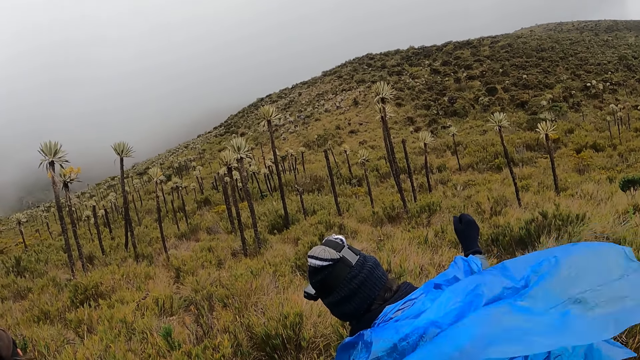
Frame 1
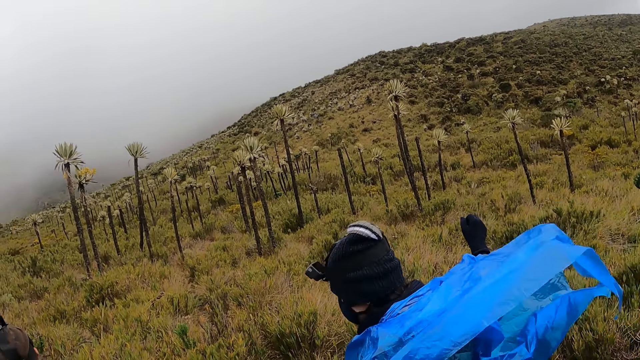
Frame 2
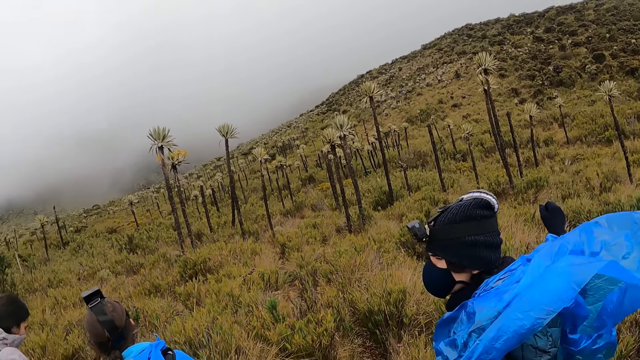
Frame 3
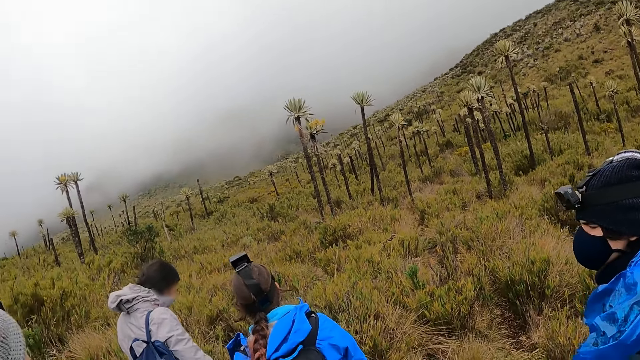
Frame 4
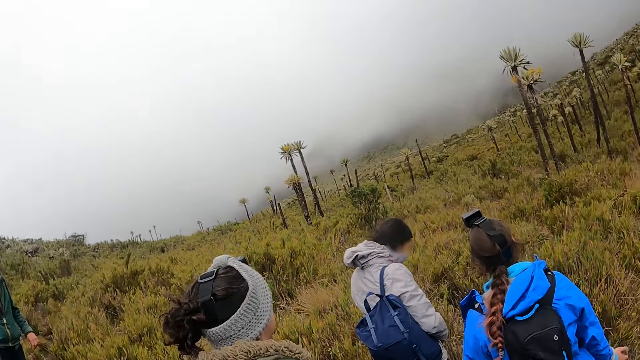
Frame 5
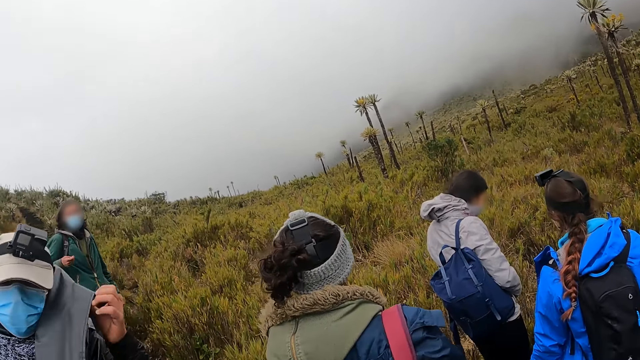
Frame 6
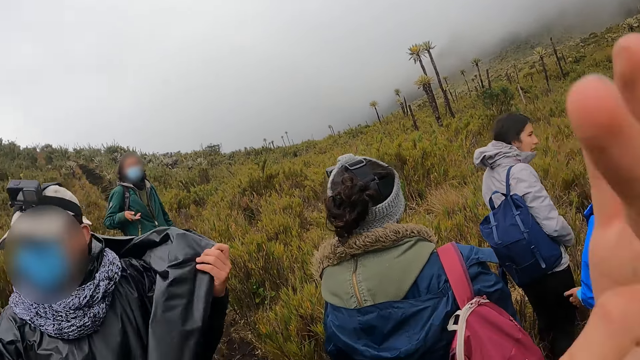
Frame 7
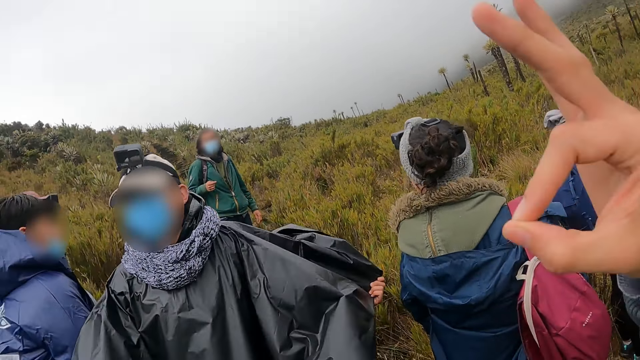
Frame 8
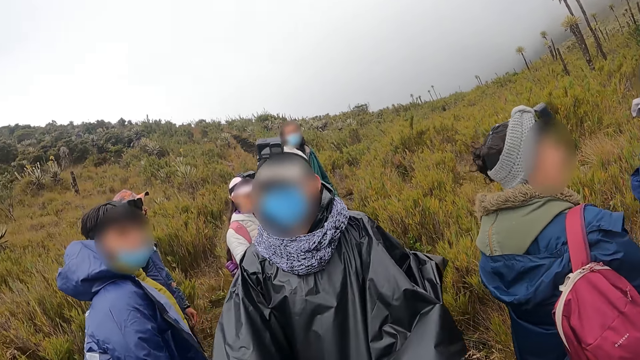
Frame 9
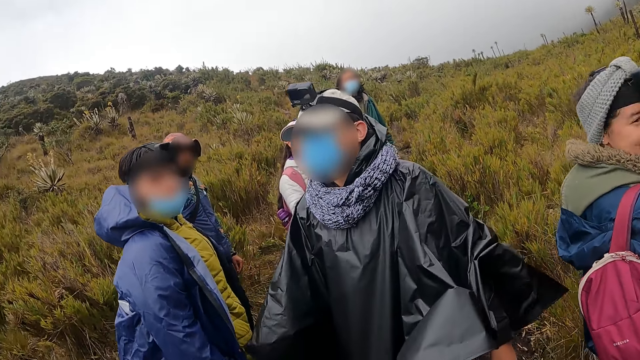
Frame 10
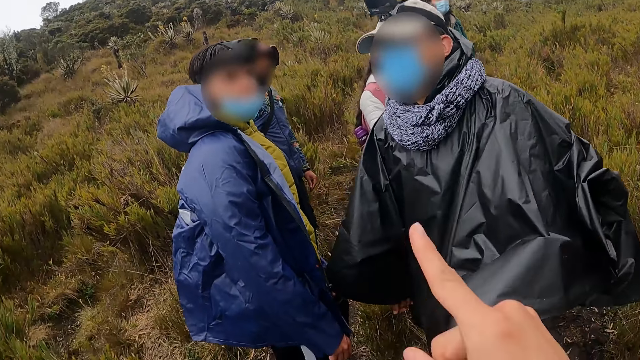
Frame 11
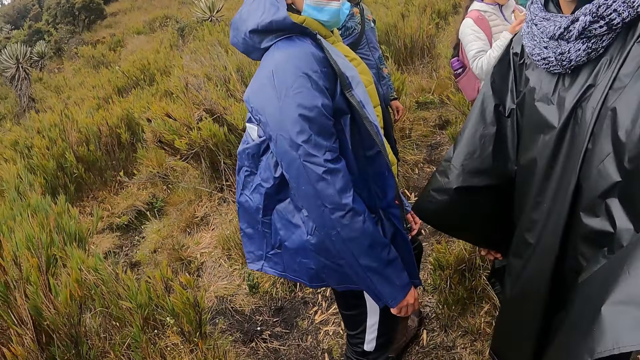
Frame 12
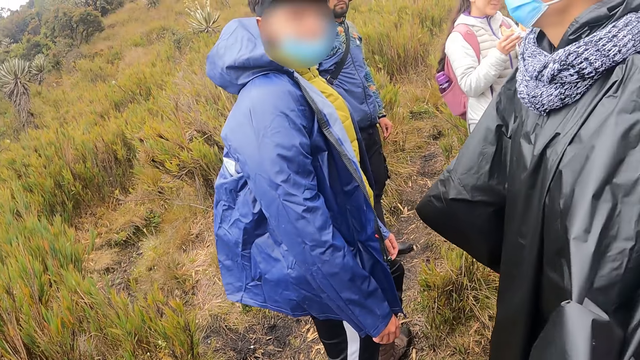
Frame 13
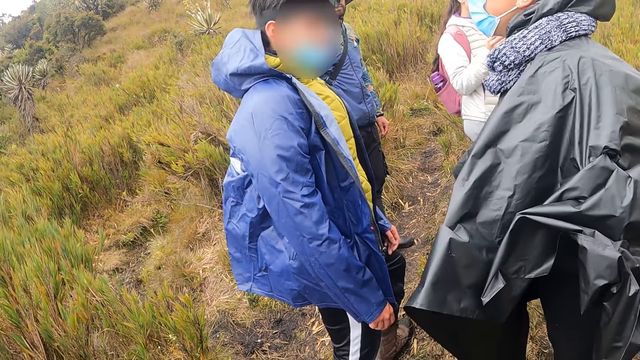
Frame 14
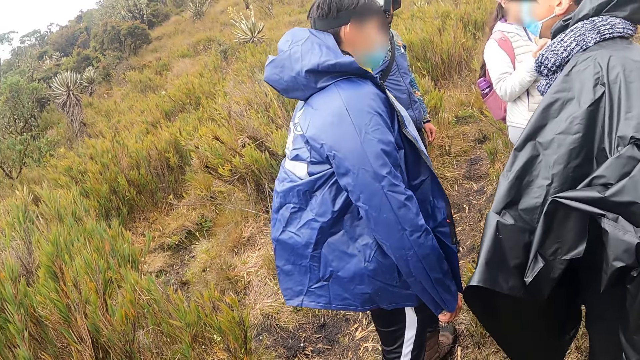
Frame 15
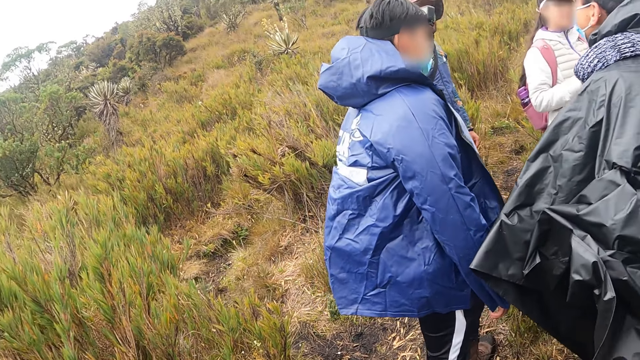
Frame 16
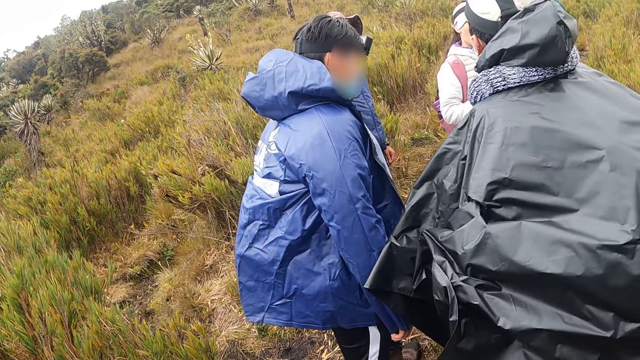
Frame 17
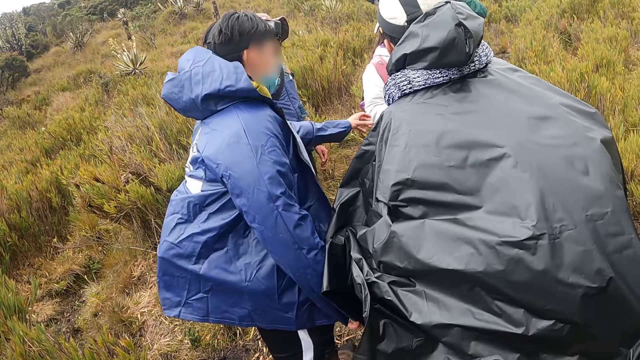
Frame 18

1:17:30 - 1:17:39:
The camera wearer looks around the hill. A man spins a bag compression strap with his right hand. Another man adjusts his raincoat with his left hand. The camera wearer gestures with his right hand. He lifts his hand. He looks around the hill.

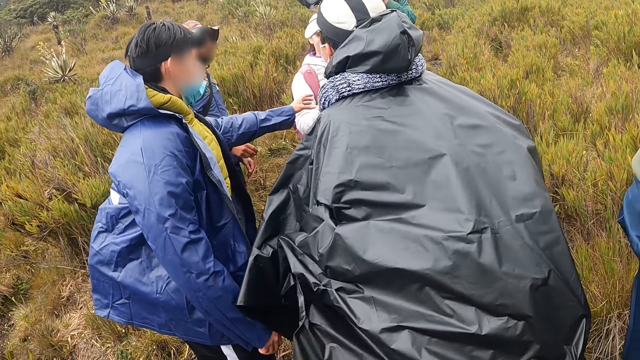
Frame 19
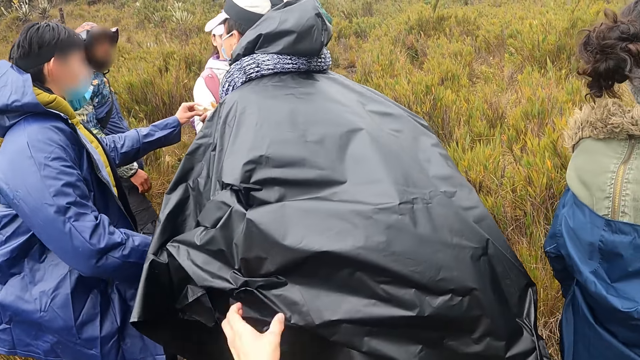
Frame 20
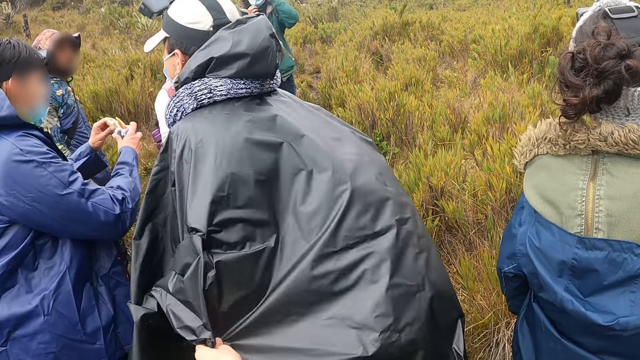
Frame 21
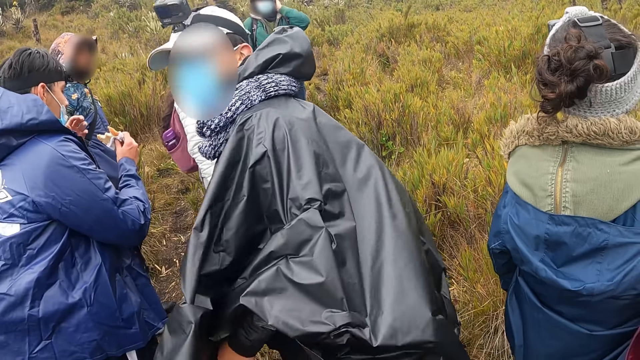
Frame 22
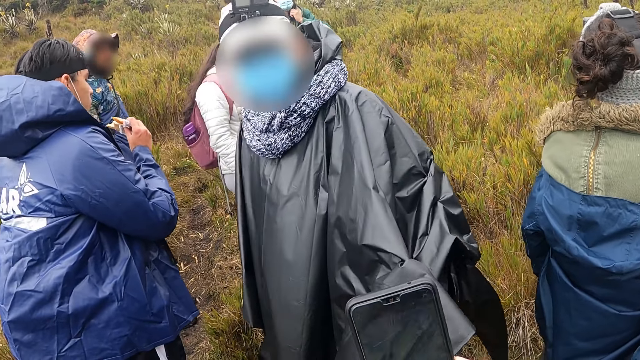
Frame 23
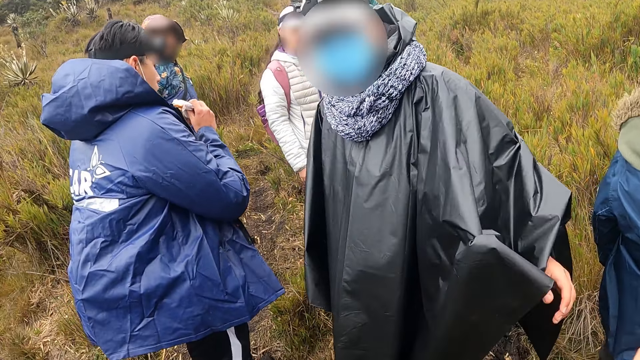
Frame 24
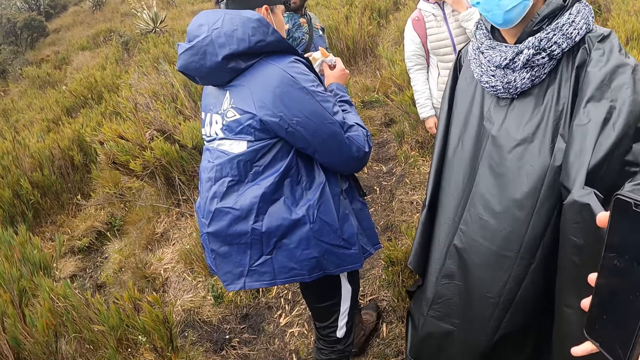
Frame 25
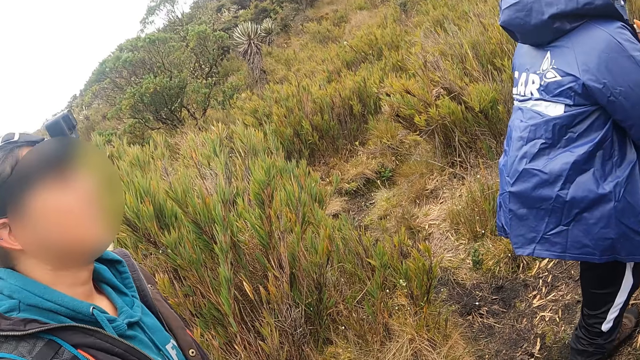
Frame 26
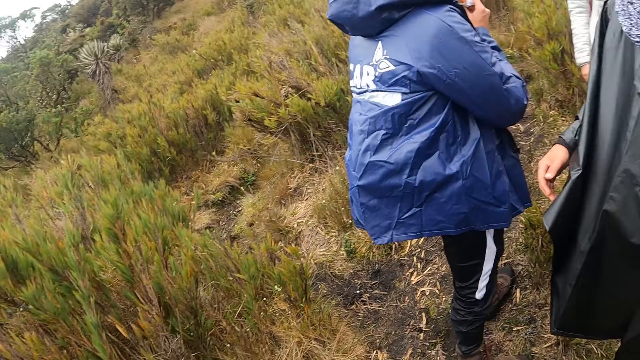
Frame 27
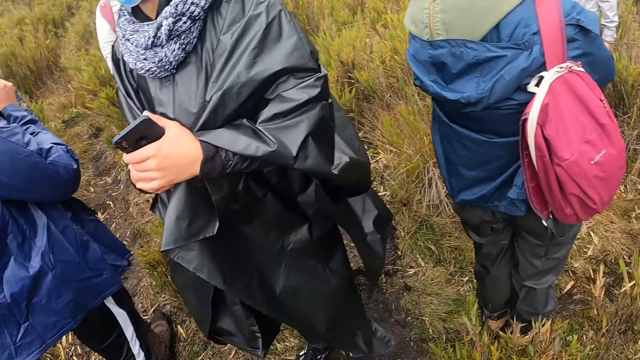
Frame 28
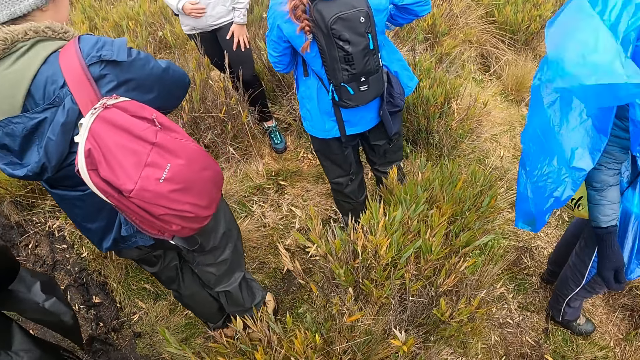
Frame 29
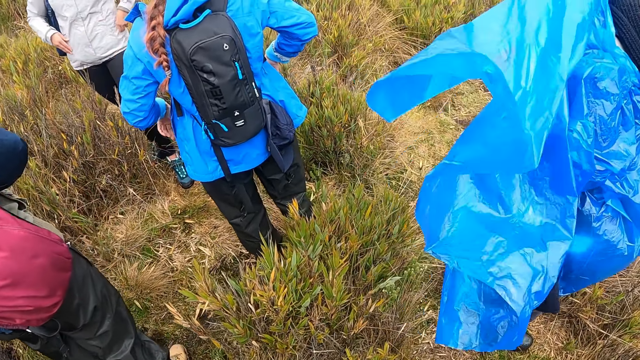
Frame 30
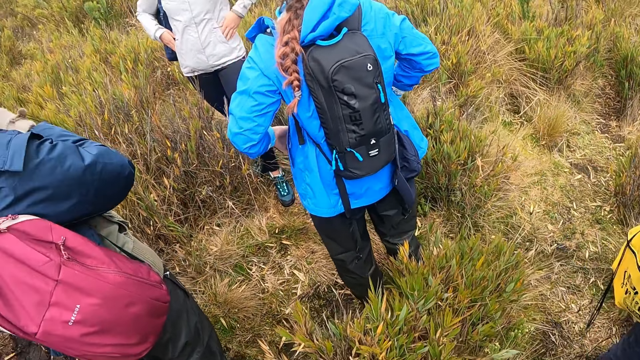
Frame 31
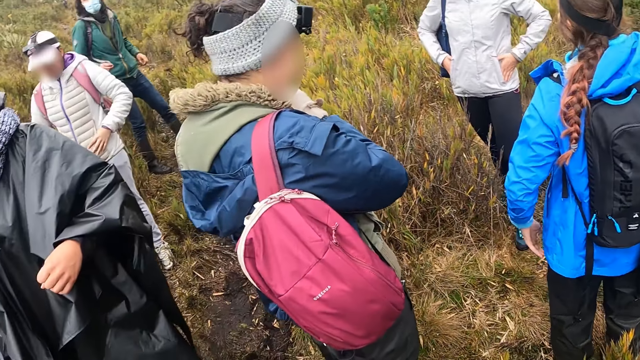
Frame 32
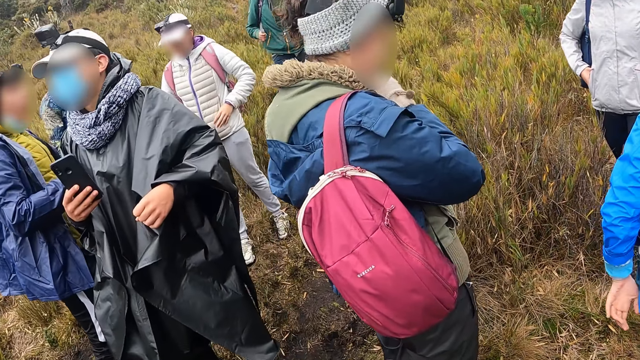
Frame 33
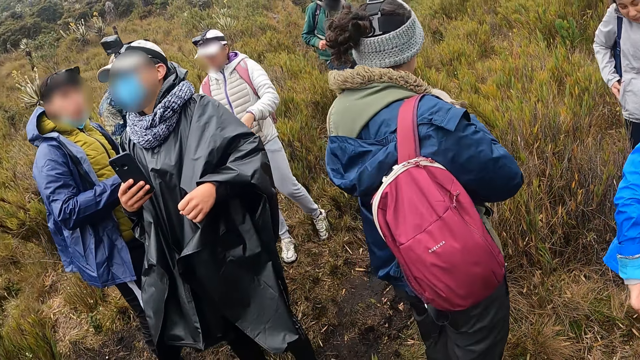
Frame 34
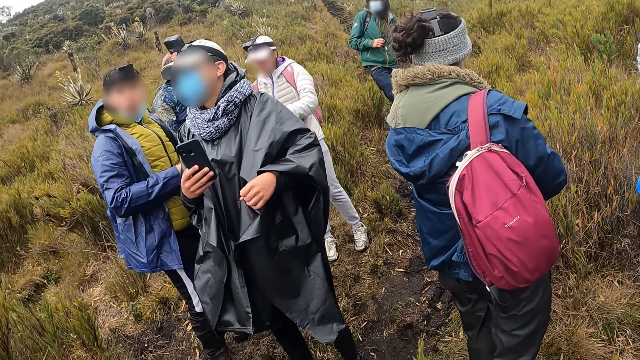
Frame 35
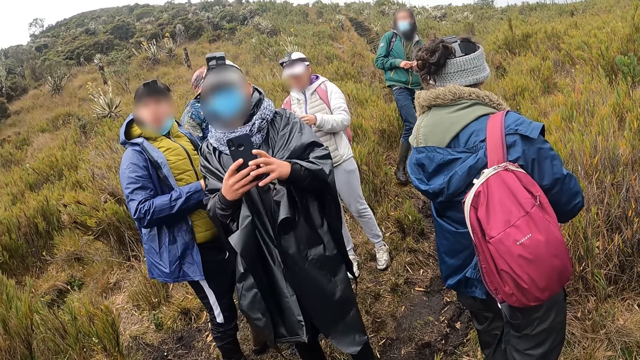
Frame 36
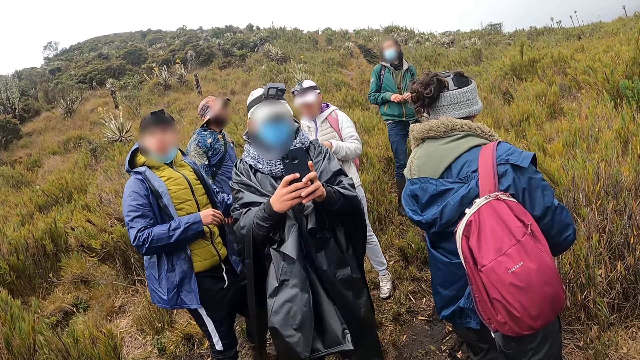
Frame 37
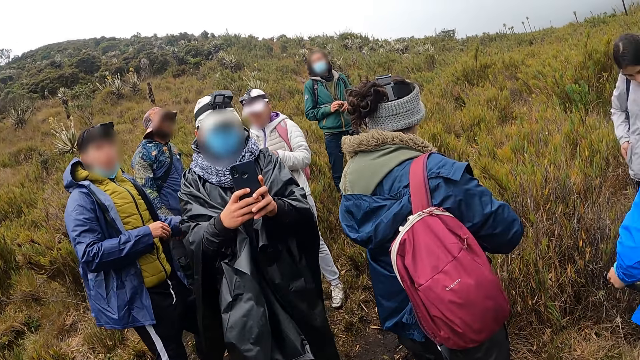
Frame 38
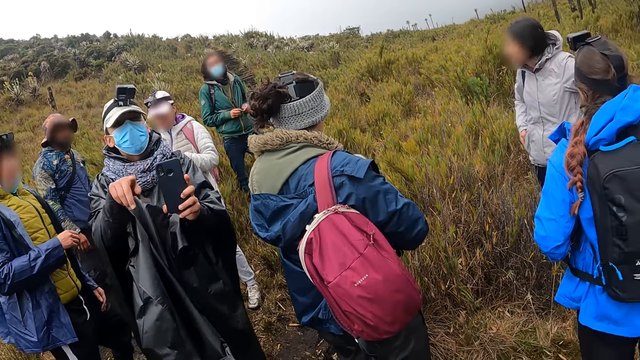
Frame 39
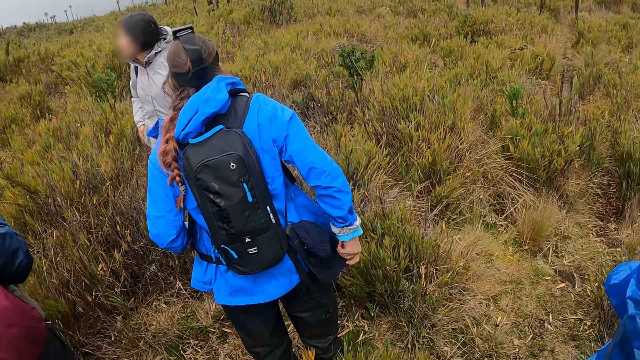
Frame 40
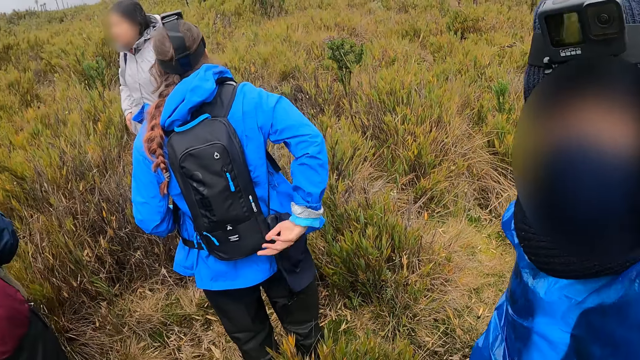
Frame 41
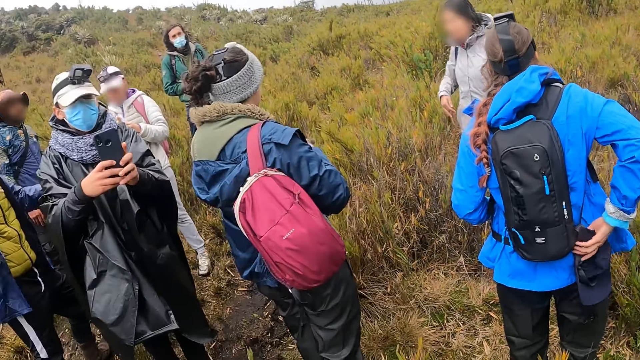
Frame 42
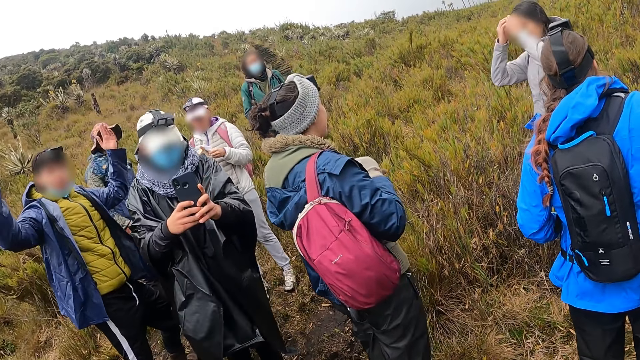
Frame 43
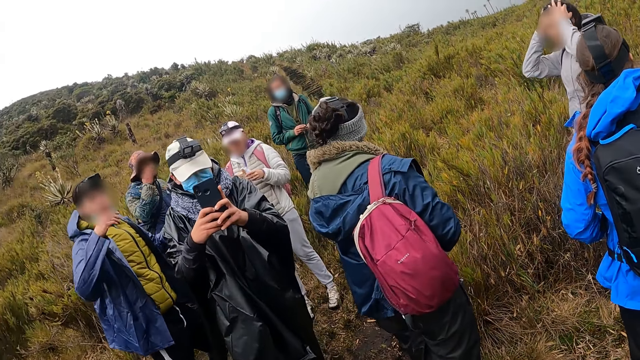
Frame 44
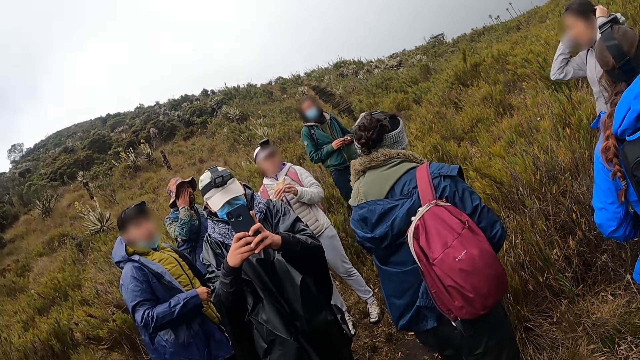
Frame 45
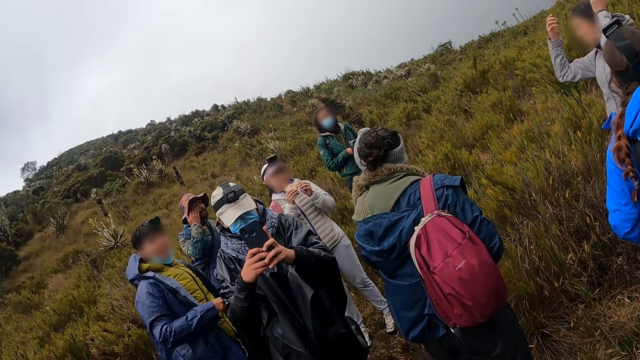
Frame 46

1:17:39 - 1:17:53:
A man takes a sandwich from a woman with his left hand. The camera wearer pulls the raincoat of another man with his left hand. He holds the other man's coat. He dialogues with the other man. He gives a phone to the other man with his right hand. The first man eats the sandwich in his right hand. The camera wearer looks around the hill. The other man holds the phone with his right hand. The other man holds the phone with his hands. He takes a photo of the camera wearer. Another woman adjusts her hair with her hands.
